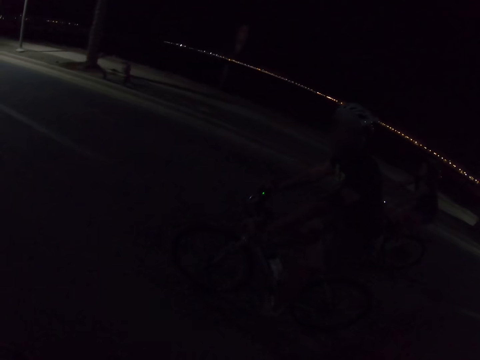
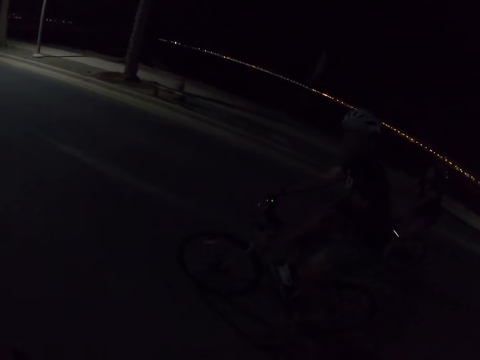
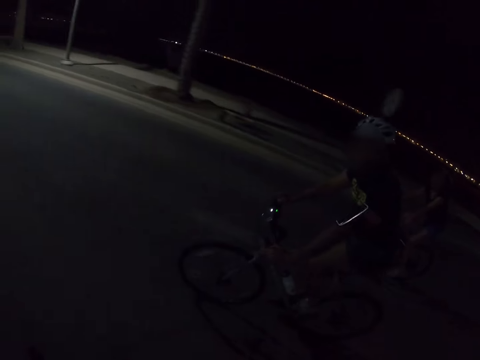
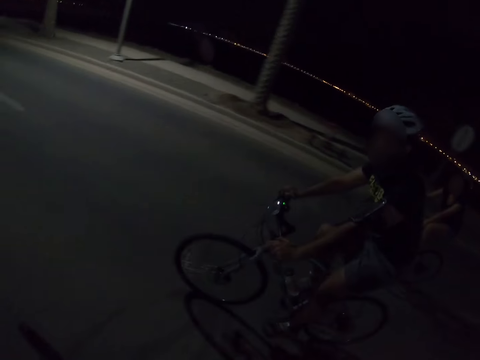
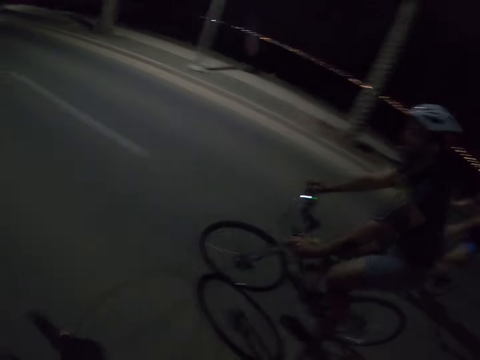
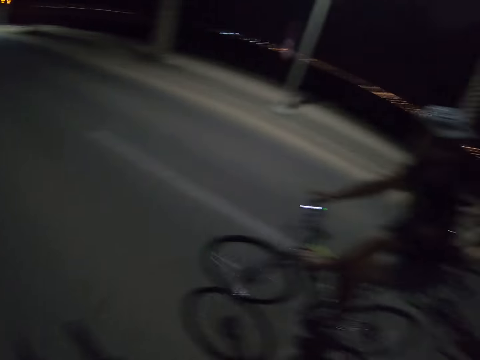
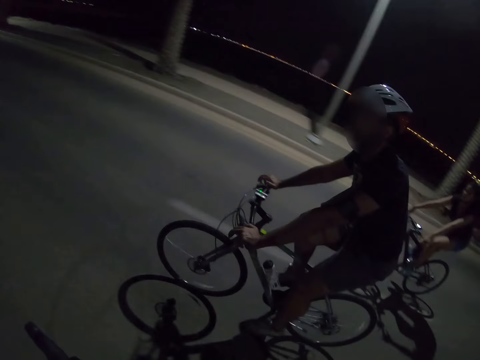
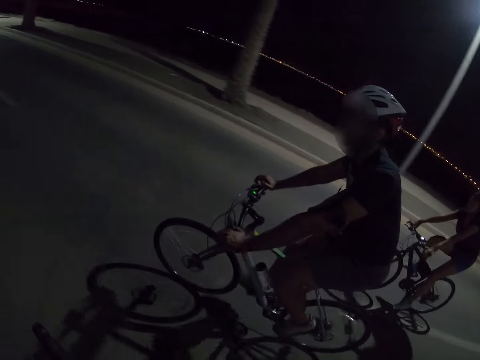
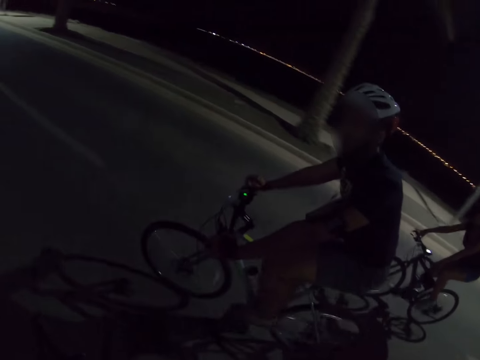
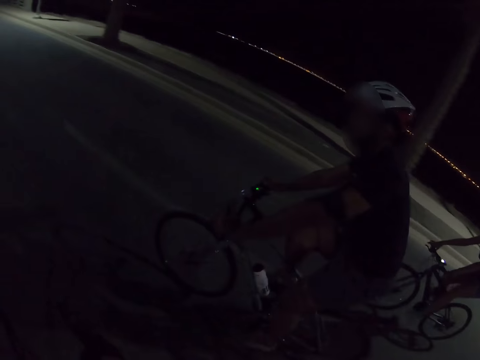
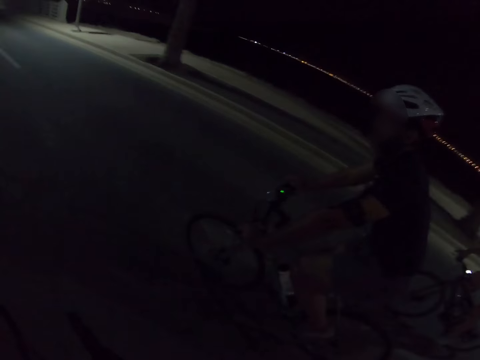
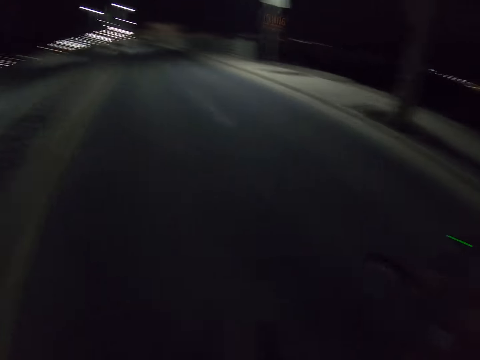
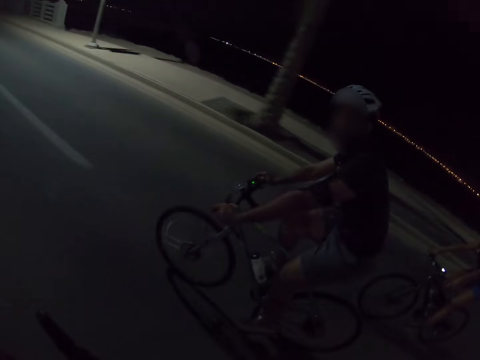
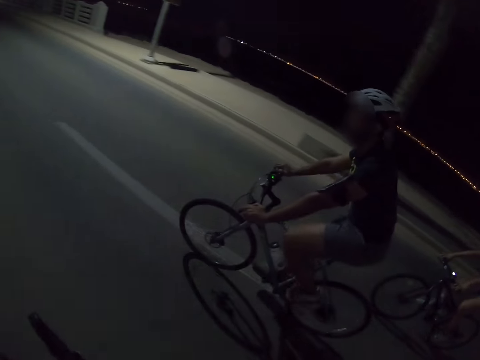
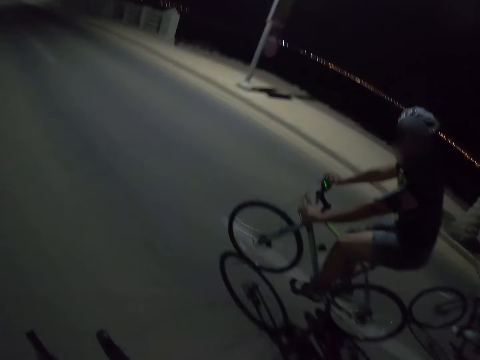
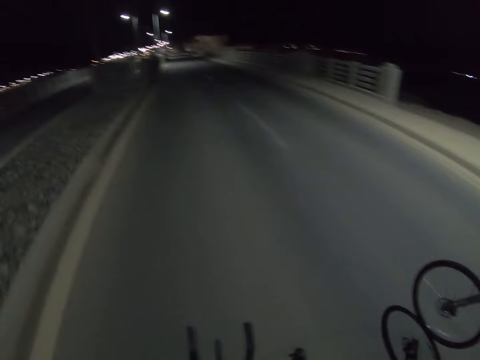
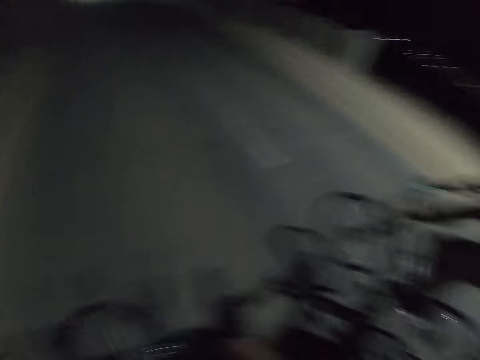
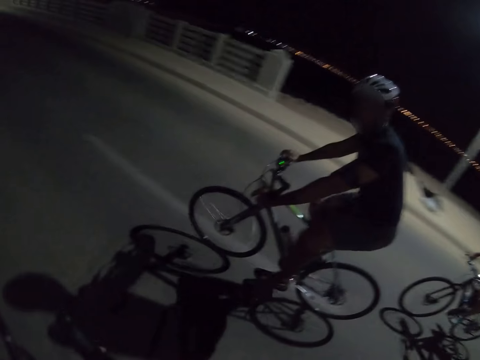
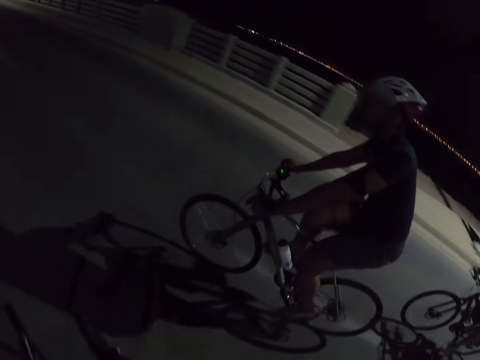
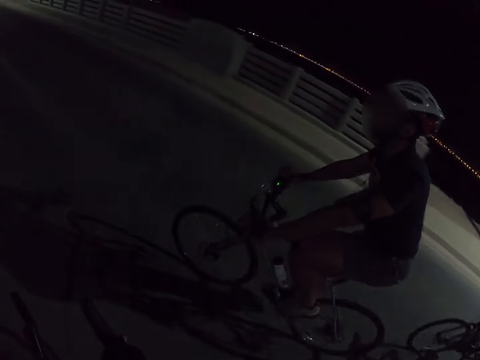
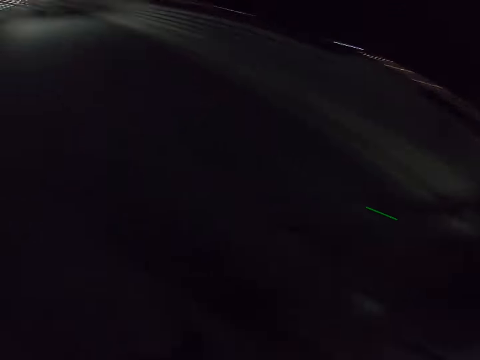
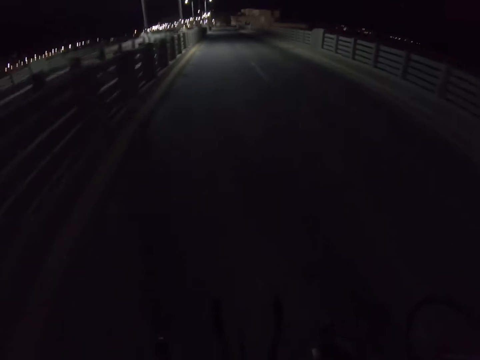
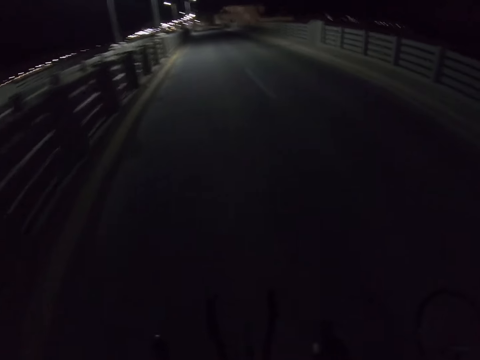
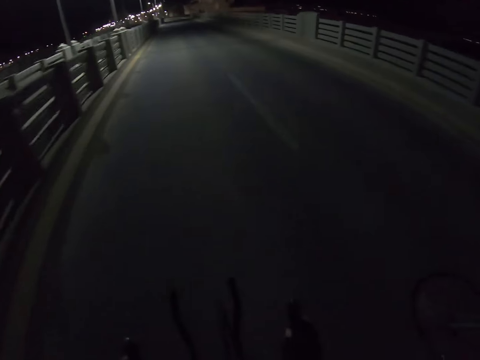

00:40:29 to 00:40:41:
The camera wearer looks at a cyclist. They ride a bike.

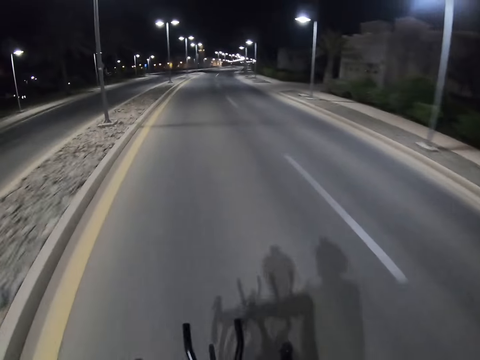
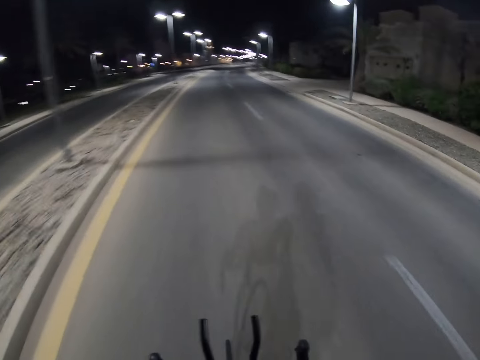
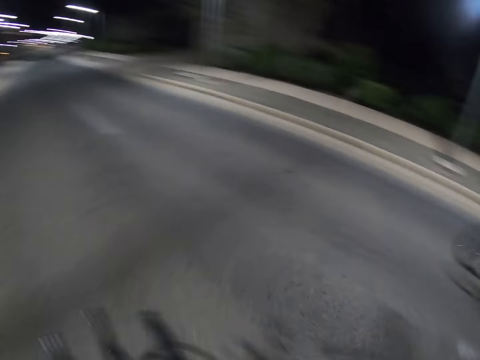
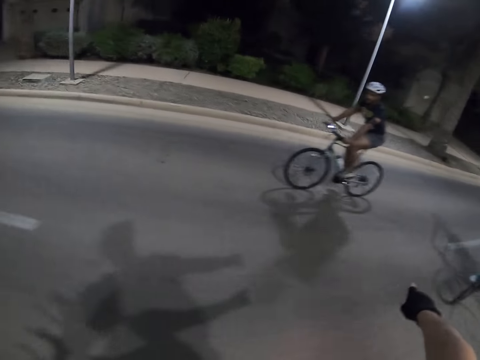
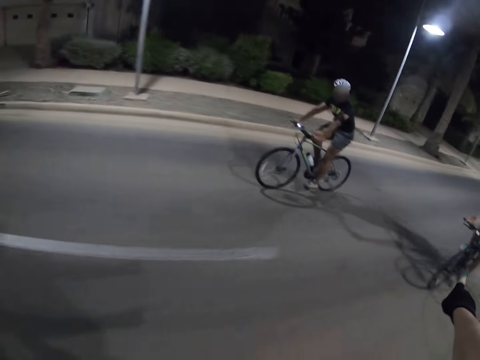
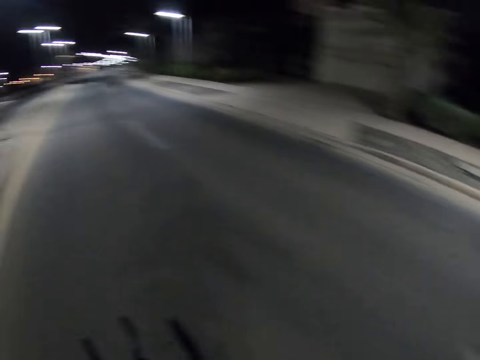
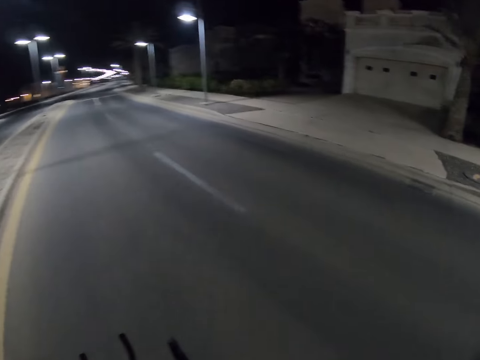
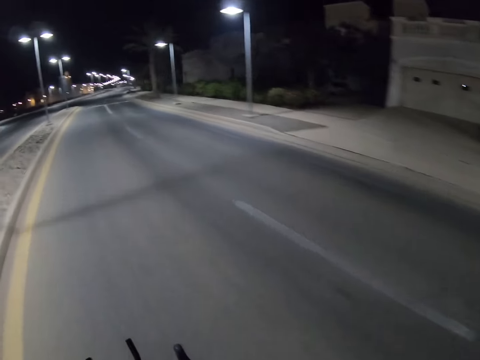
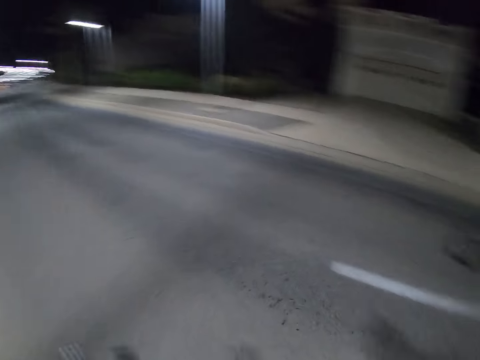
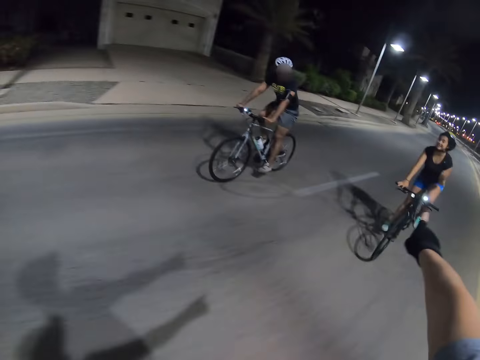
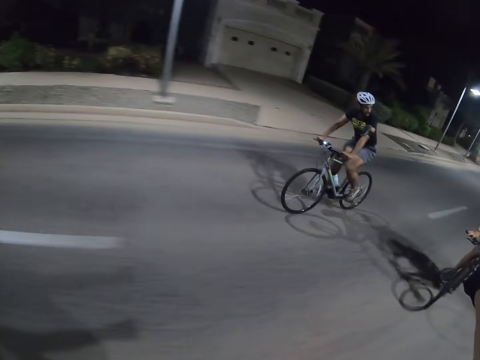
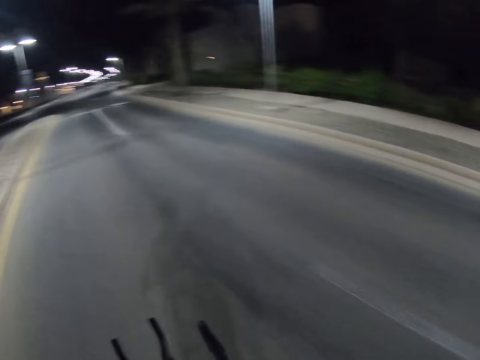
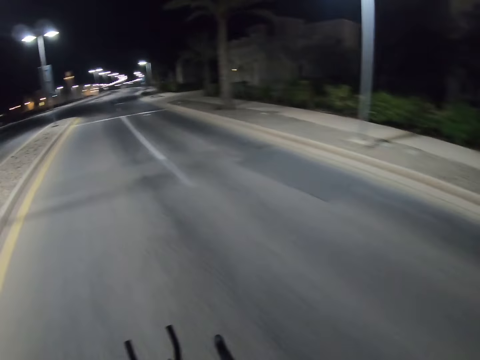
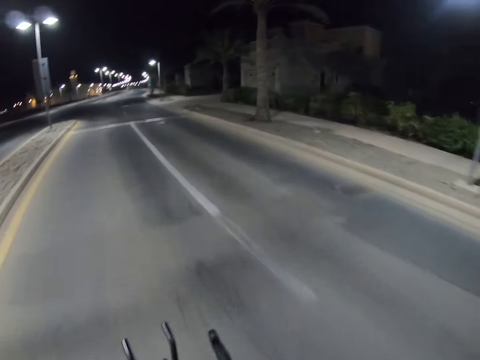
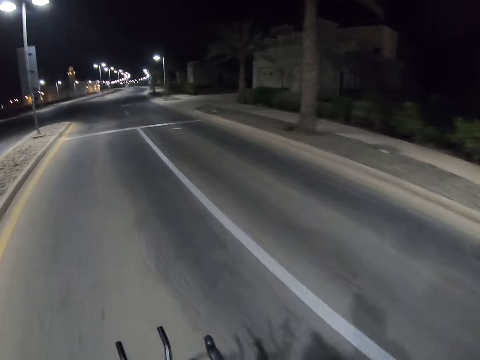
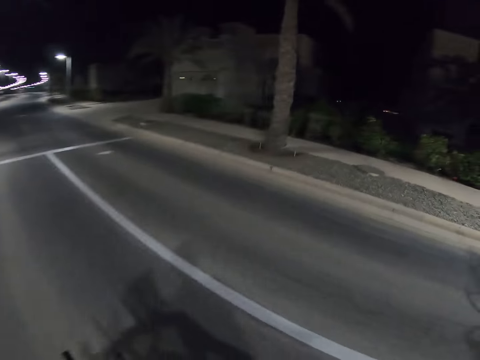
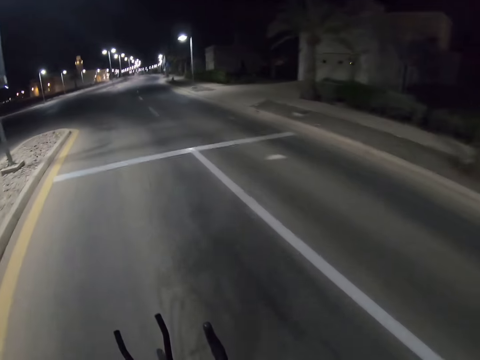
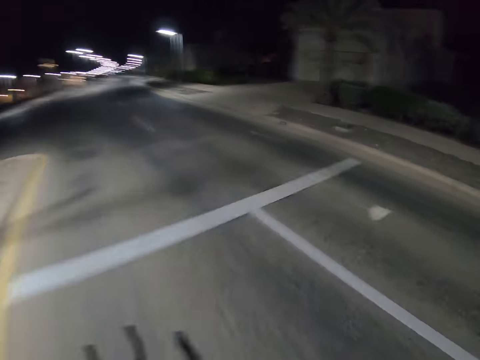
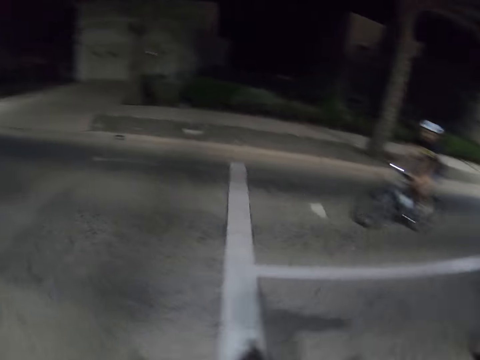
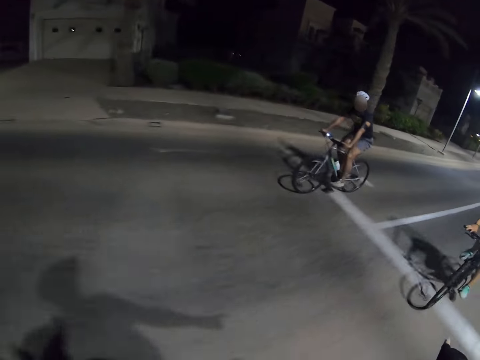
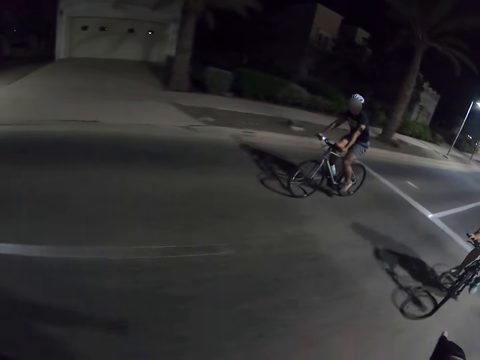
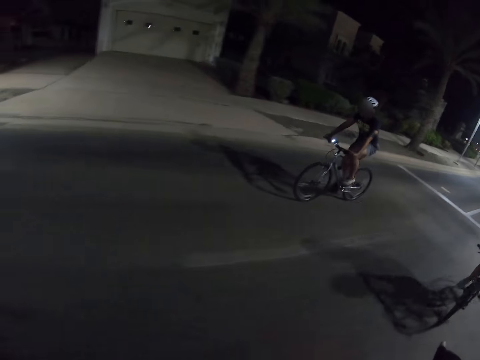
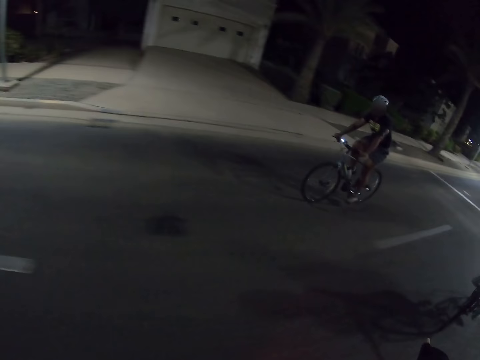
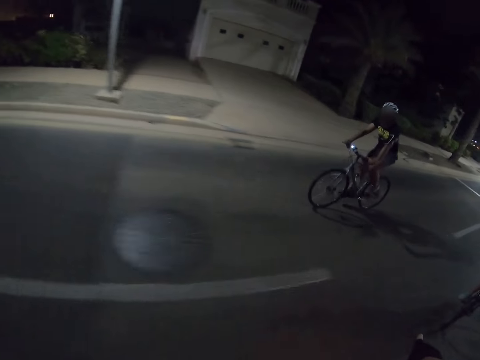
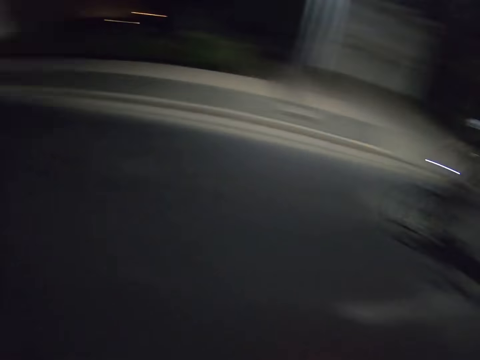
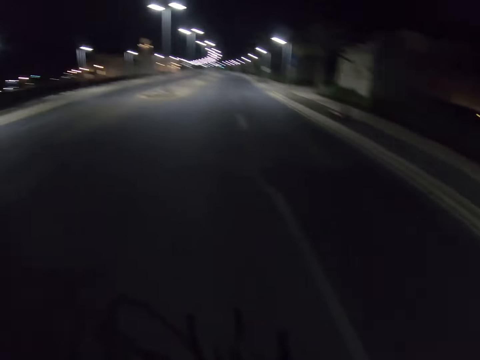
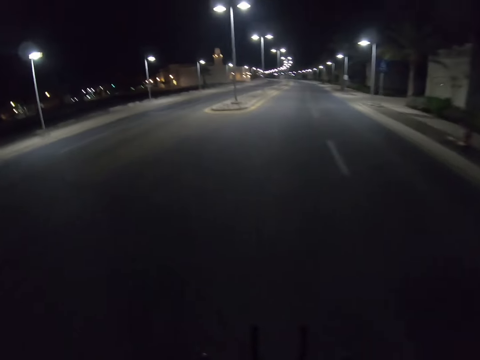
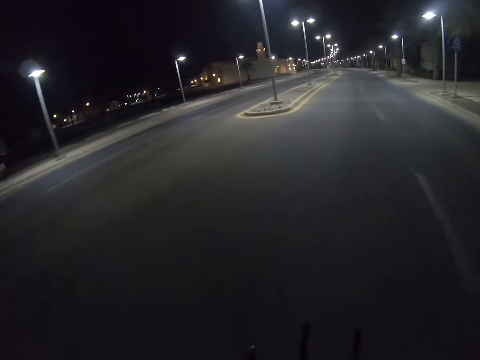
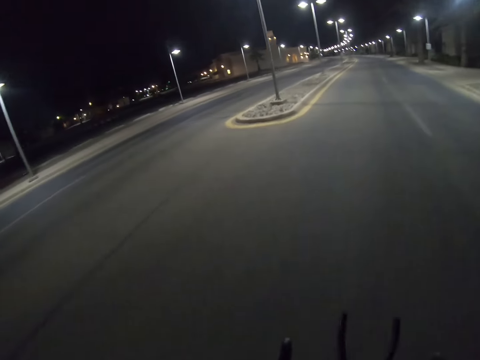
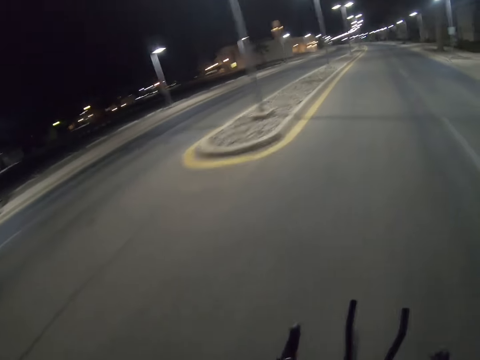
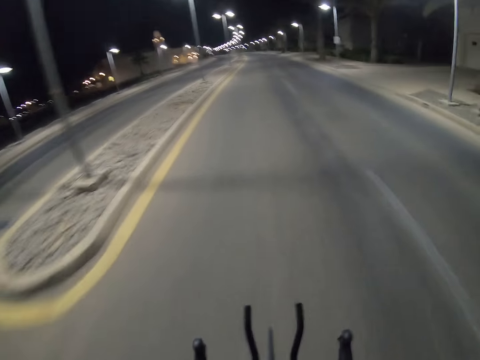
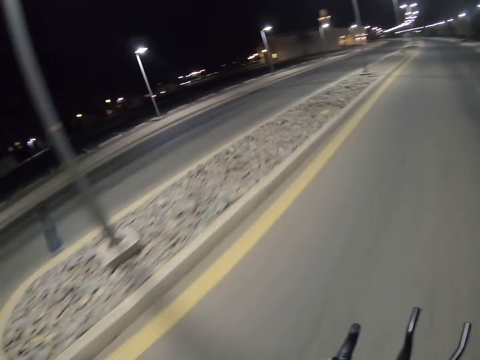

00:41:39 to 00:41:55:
The camera wearer rides a bike and points out. They stretch the right hand backwards. They ride the bike, point out, and look at a cyclist and another cyclist. They stretch the right hand backwards again. A person rides a bicycle.
